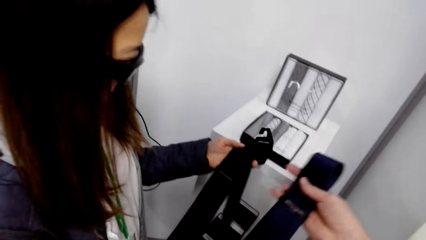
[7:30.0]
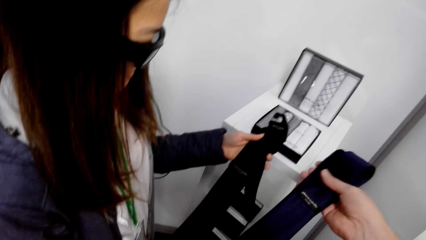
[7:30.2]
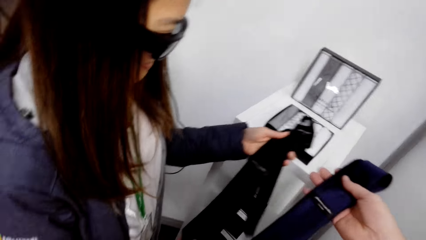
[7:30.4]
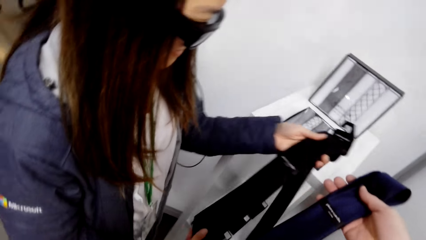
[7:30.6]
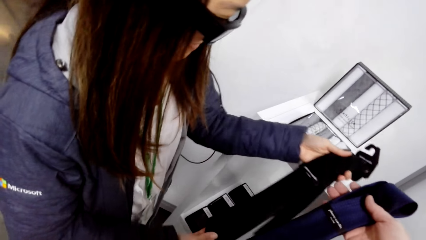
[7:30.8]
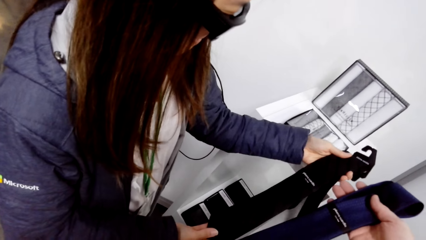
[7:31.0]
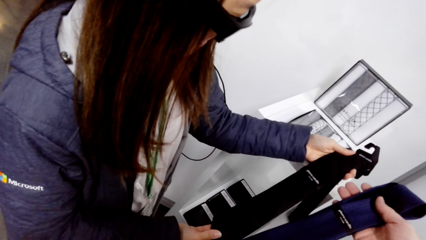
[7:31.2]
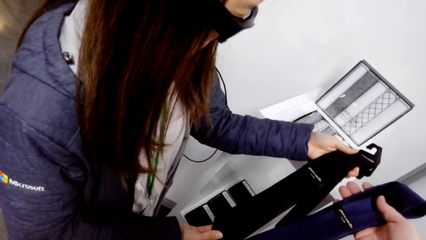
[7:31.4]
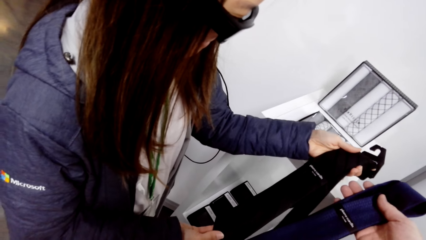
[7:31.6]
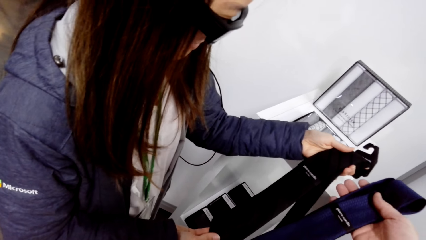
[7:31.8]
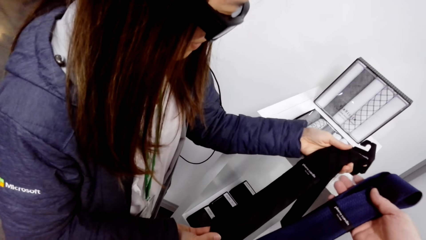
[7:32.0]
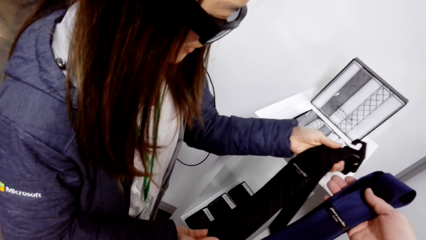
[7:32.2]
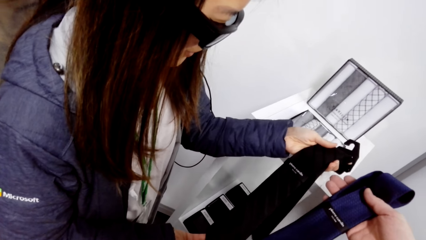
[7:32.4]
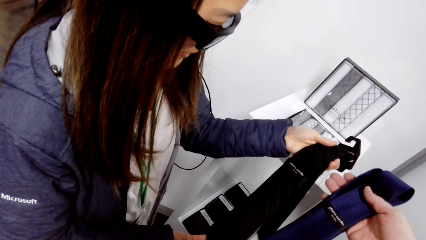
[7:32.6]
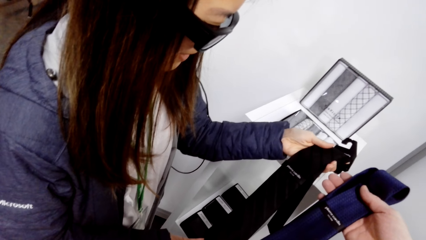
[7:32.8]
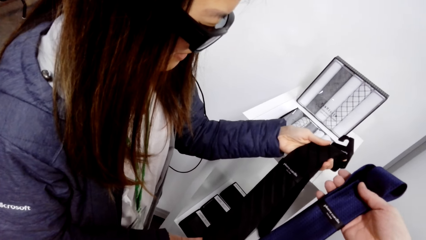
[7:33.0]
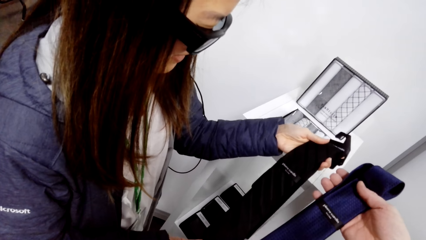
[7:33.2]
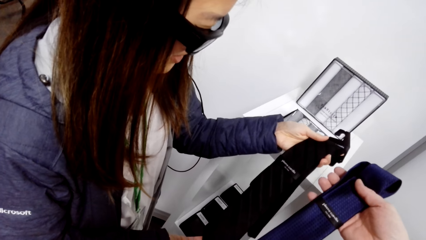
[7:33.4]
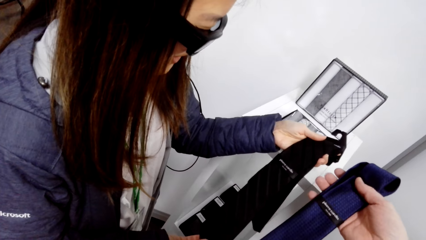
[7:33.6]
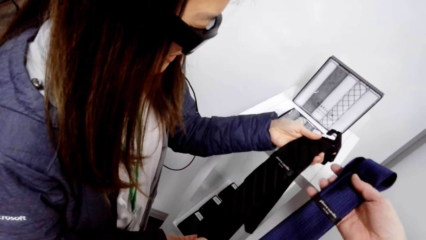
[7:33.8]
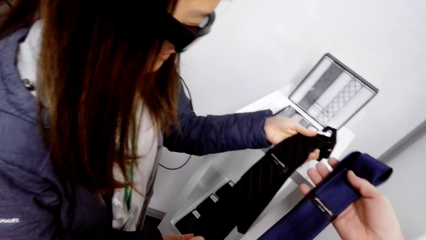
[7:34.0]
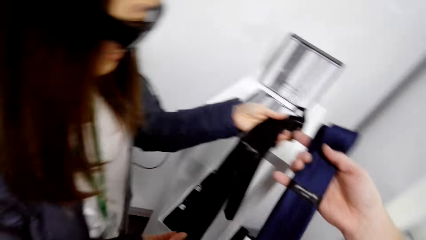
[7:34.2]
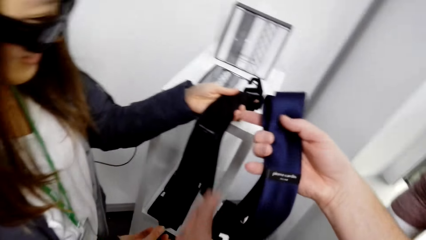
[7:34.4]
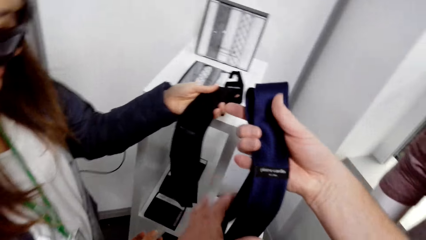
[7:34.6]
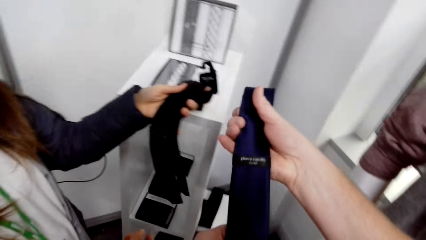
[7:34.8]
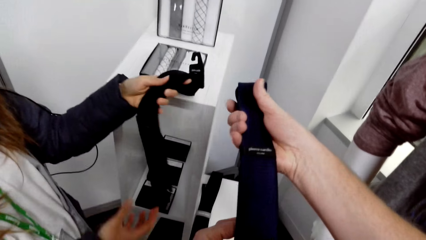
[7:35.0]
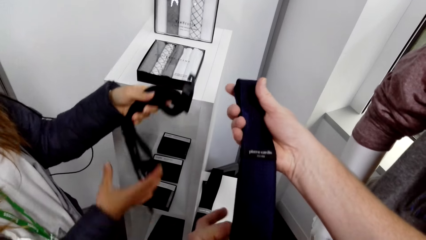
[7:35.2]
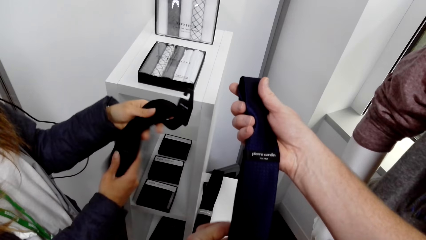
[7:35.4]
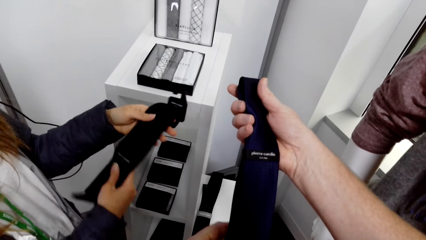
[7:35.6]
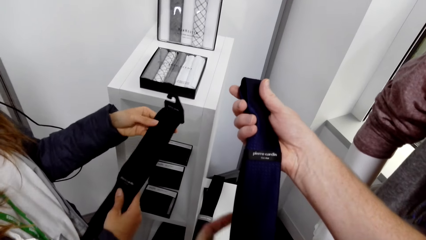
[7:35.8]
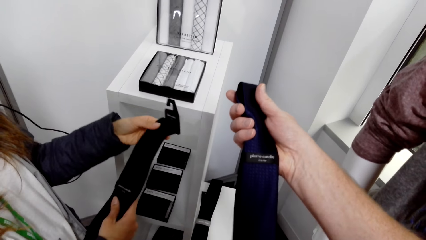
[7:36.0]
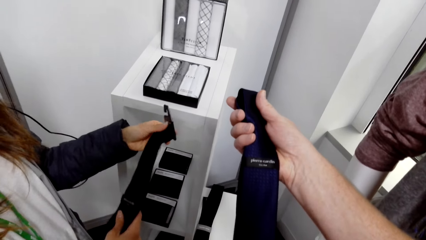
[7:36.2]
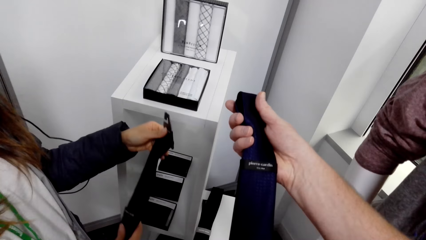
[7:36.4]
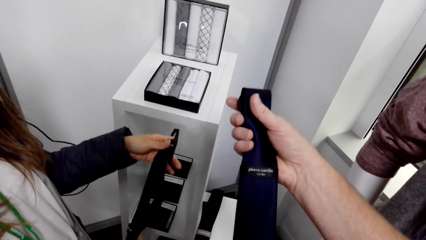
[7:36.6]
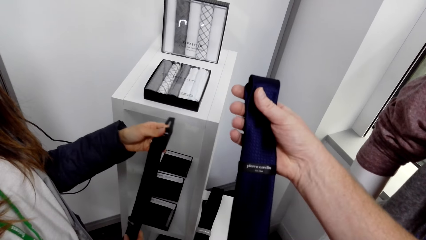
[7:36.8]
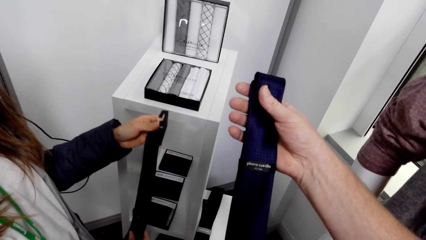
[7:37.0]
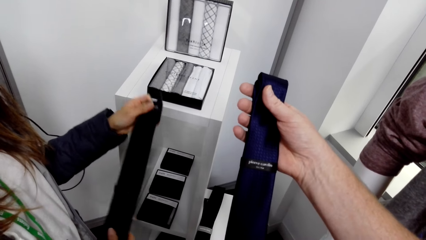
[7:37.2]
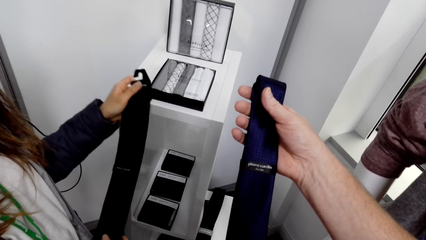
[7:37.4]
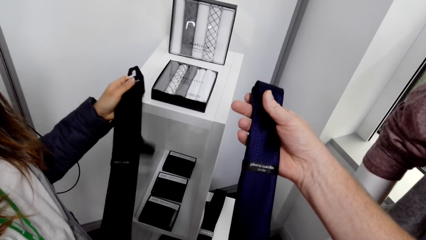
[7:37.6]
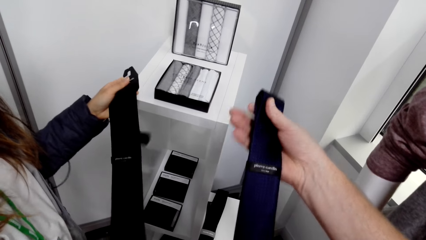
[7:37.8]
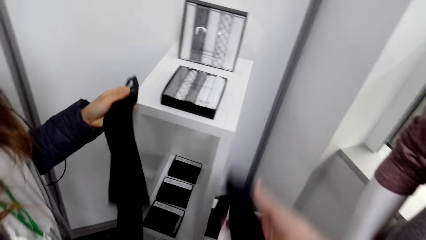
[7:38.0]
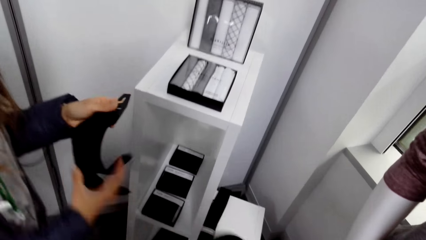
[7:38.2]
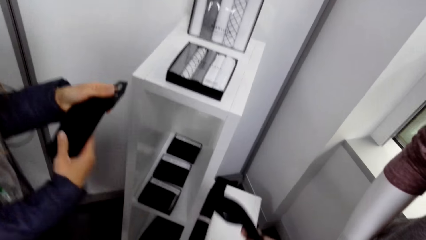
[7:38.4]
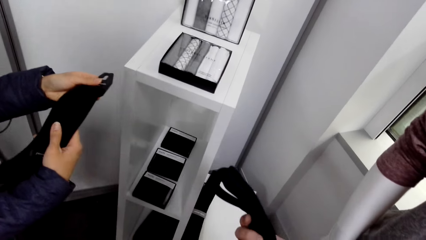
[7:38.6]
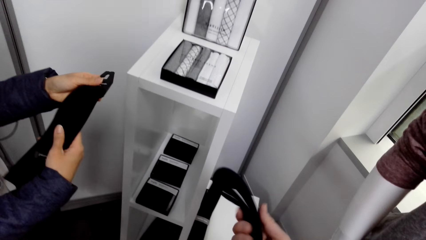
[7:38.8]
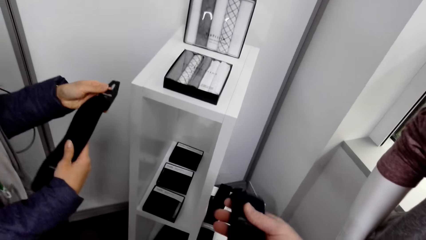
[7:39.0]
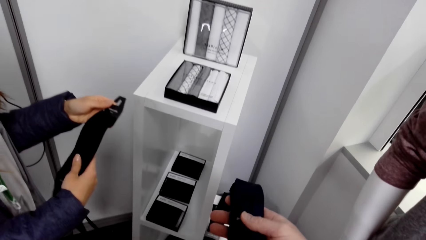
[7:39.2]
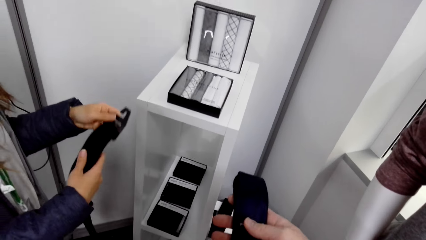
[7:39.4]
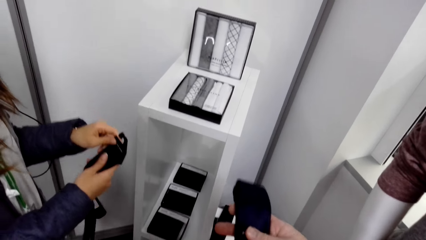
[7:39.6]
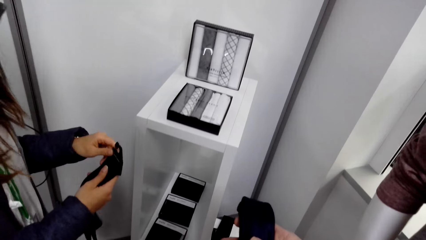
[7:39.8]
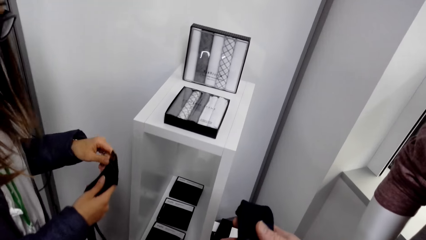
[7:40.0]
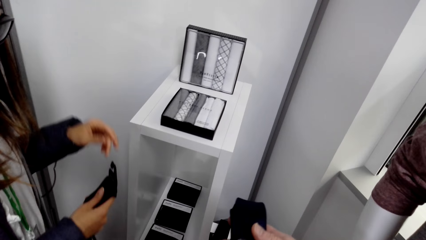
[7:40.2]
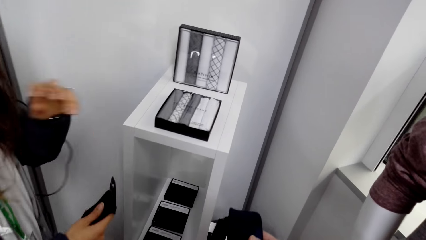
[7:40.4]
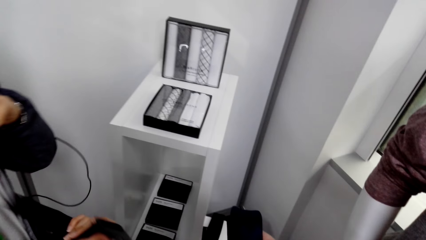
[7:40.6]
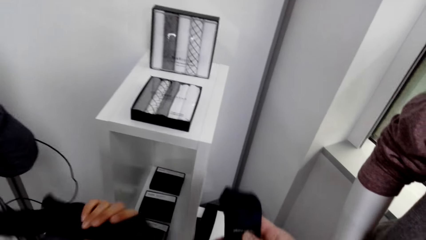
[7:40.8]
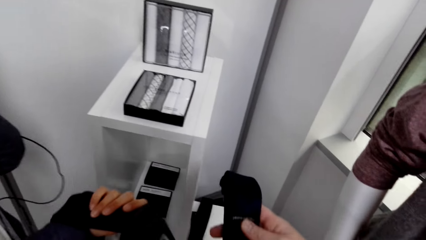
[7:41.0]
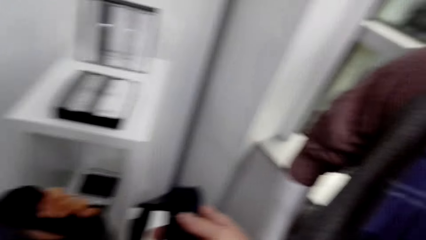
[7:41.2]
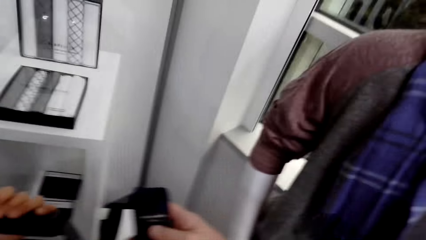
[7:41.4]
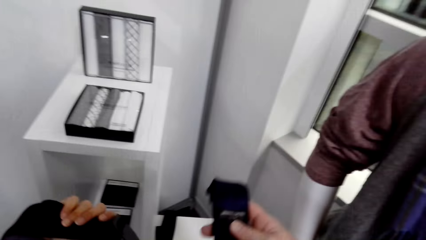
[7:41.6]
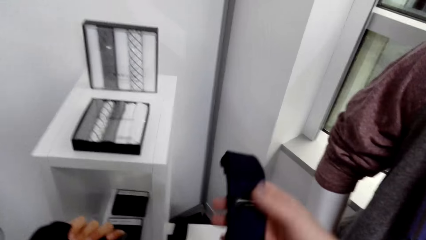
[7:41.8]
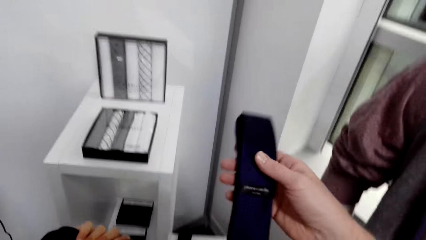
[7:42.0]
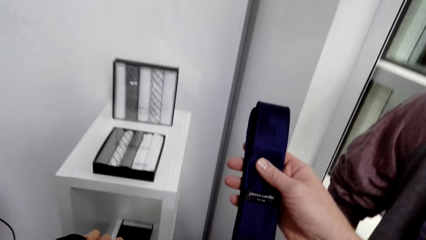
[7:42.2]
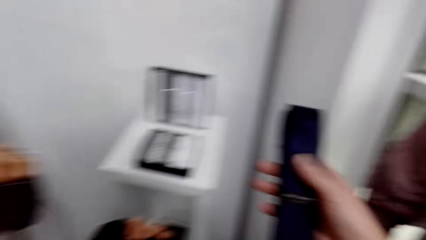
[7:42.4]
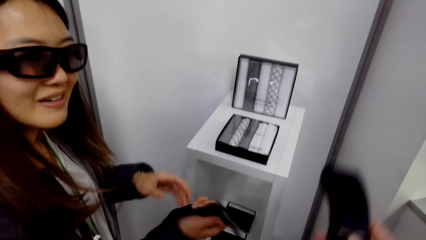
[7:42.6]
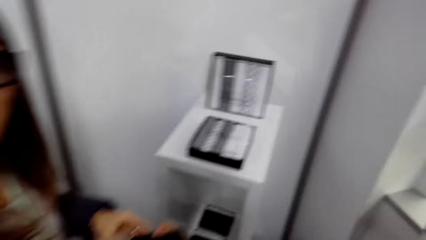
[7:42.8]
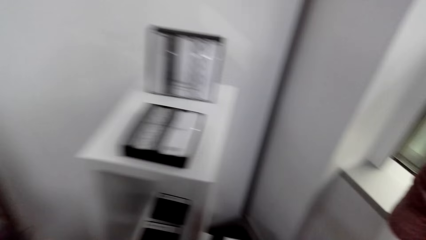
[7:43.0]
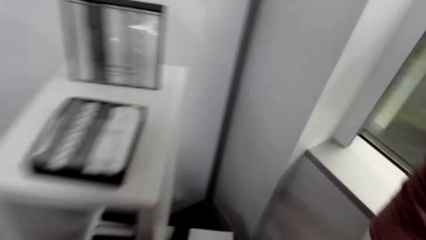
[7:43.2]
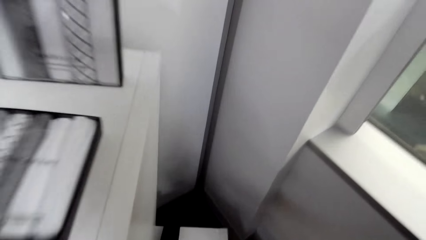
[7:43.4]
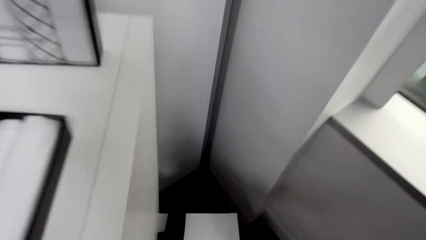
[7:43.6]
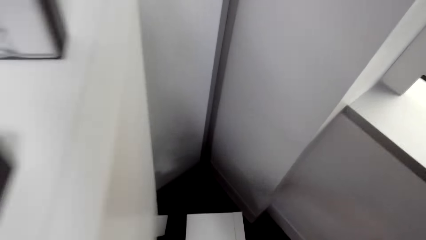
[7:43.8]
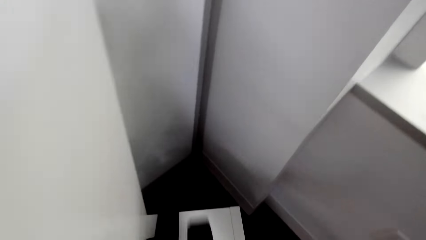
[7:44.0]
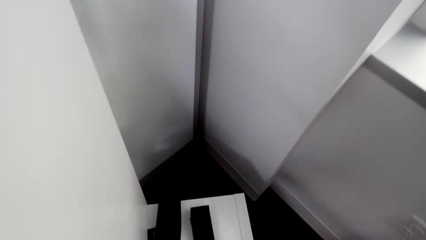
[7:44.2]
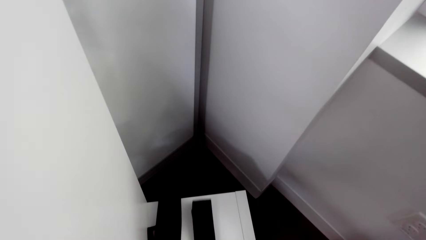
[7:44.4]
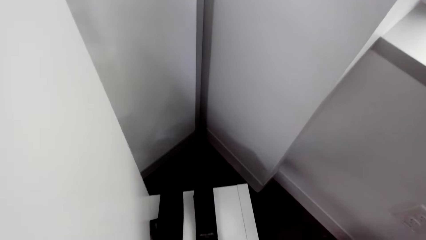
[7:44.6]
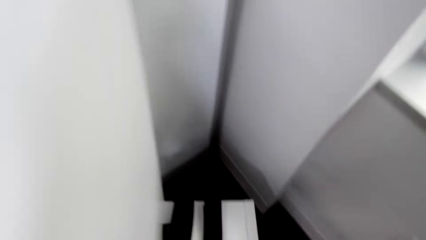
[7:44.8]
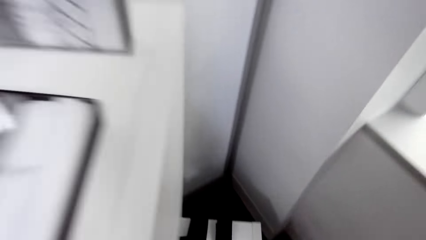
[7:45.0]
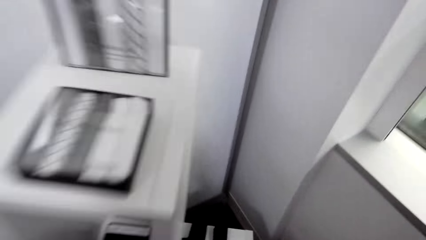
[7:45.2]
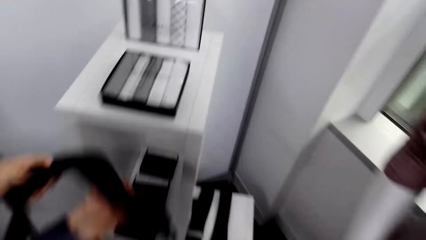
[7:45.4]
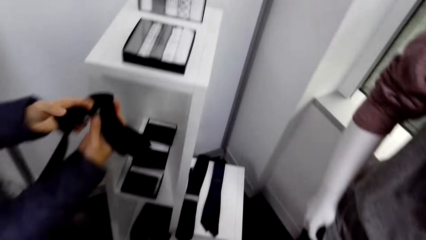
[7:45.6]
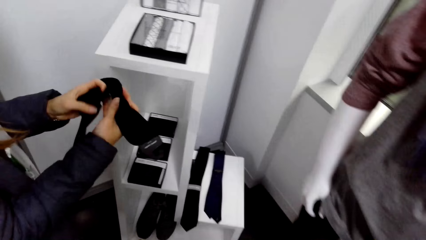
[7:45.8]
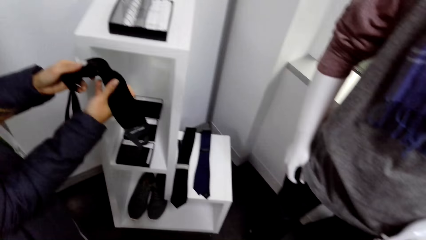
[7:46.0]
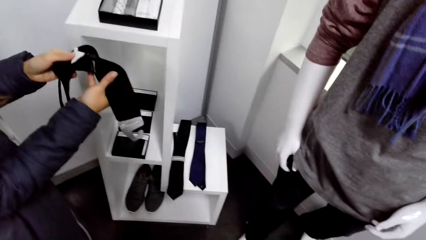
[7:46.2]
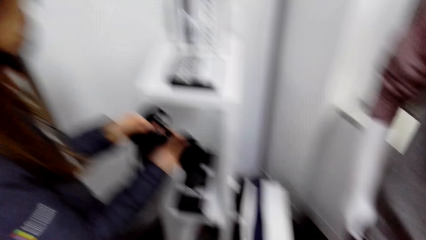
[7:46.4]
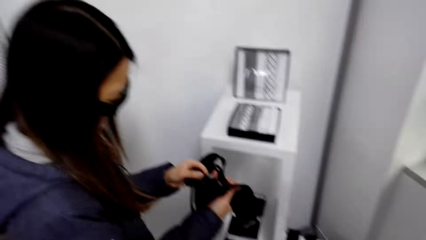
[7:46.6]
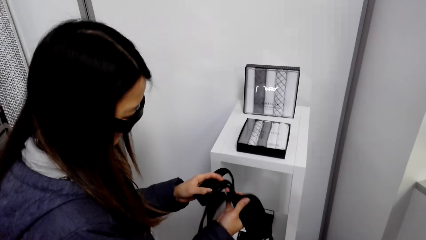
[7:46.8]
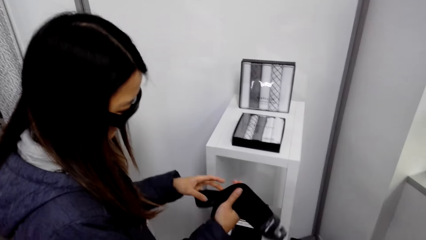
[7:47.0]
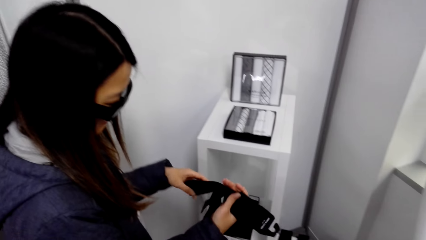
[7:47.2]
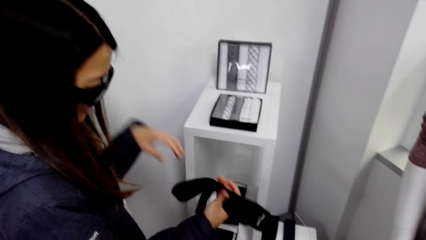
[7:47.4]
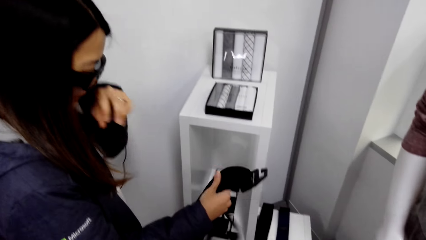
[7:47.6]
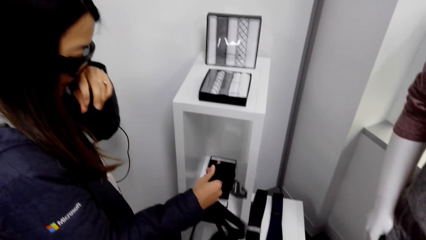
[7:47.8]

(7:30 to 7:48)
The camera wearer compares the ties with a woman. They put down the tie. The woman looks at the tie.
